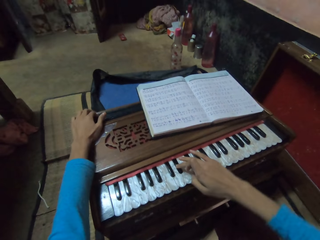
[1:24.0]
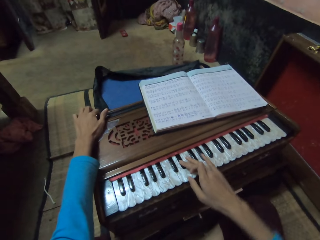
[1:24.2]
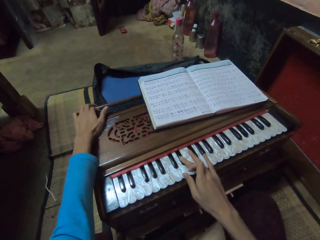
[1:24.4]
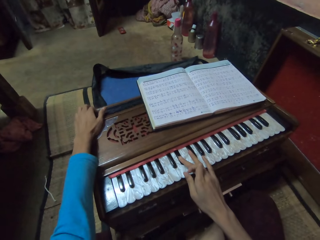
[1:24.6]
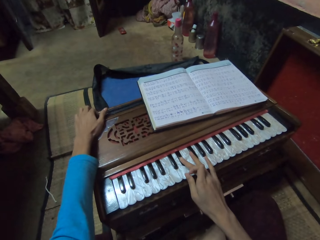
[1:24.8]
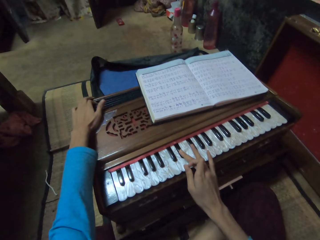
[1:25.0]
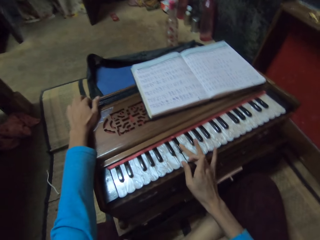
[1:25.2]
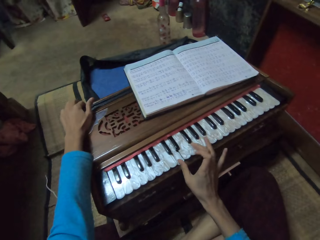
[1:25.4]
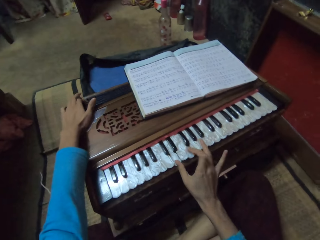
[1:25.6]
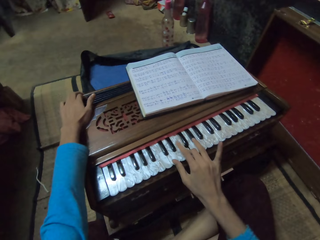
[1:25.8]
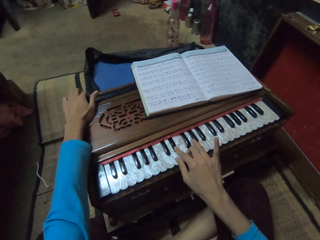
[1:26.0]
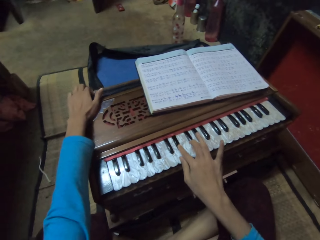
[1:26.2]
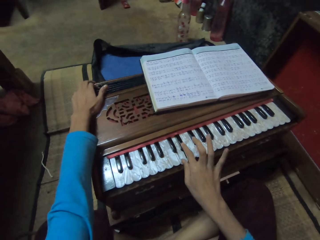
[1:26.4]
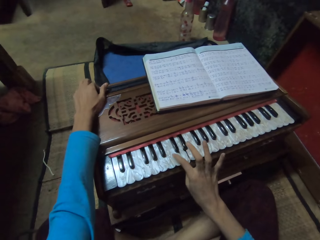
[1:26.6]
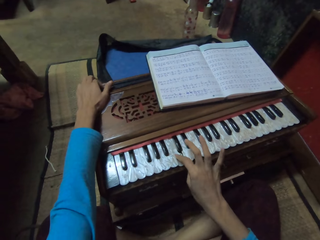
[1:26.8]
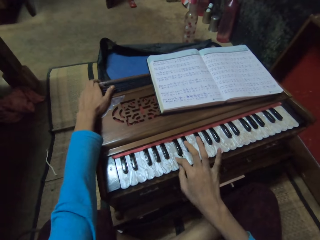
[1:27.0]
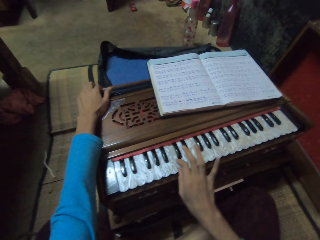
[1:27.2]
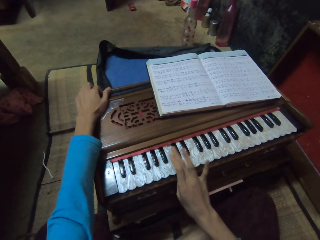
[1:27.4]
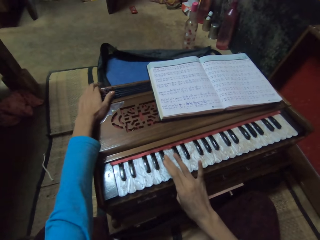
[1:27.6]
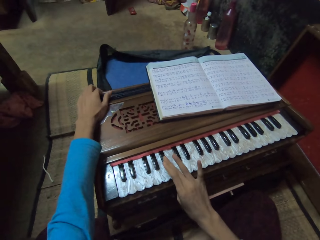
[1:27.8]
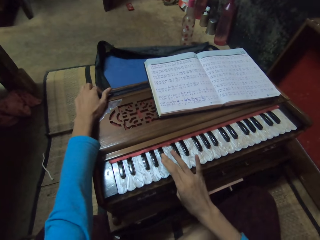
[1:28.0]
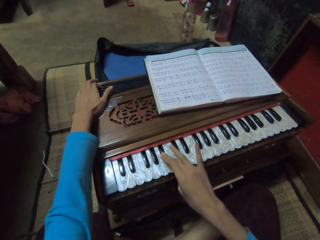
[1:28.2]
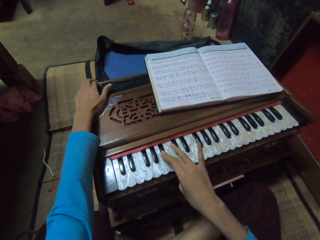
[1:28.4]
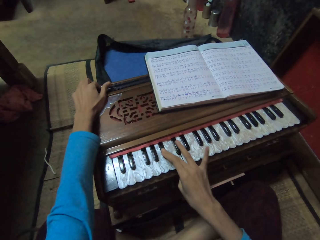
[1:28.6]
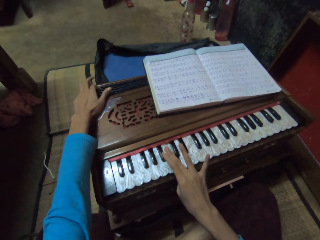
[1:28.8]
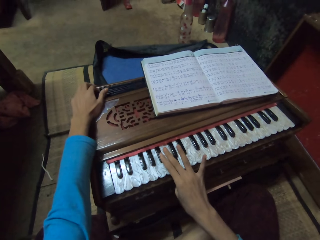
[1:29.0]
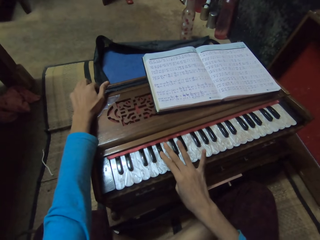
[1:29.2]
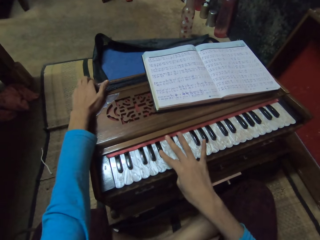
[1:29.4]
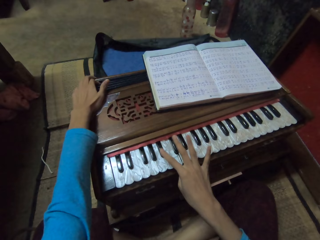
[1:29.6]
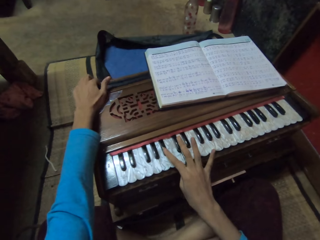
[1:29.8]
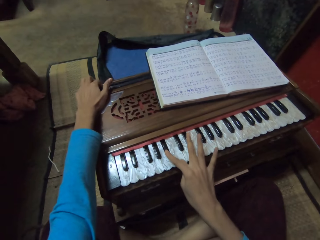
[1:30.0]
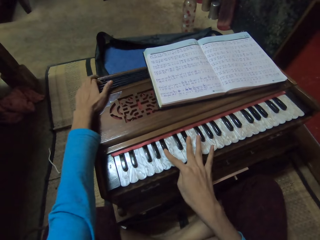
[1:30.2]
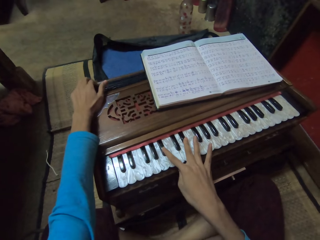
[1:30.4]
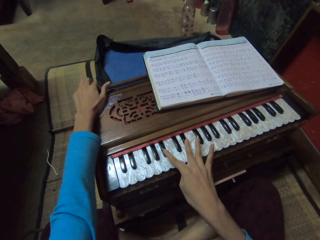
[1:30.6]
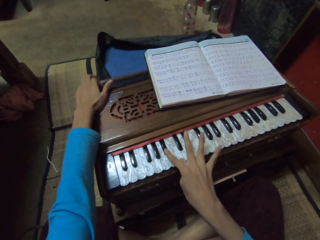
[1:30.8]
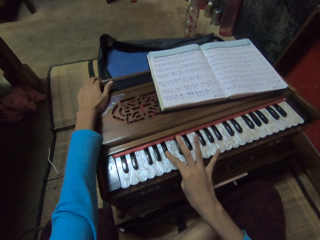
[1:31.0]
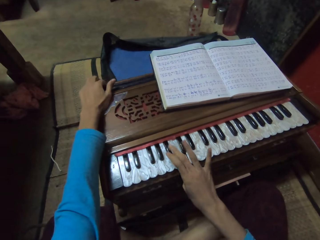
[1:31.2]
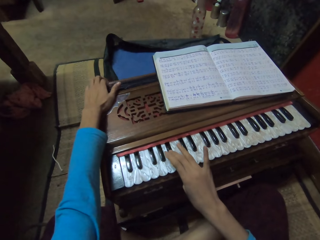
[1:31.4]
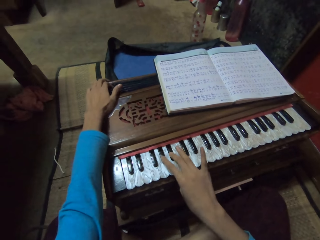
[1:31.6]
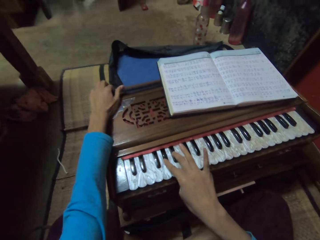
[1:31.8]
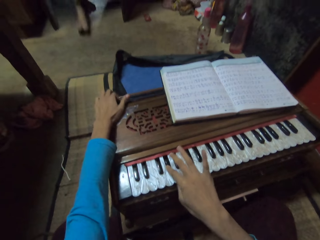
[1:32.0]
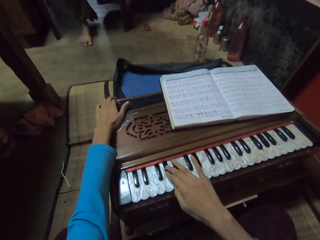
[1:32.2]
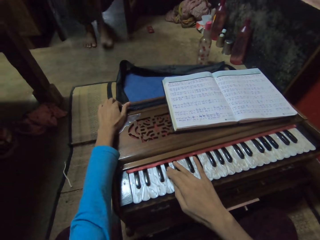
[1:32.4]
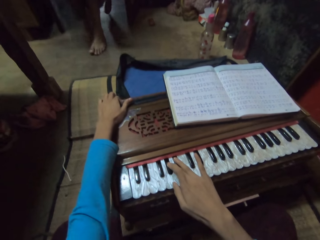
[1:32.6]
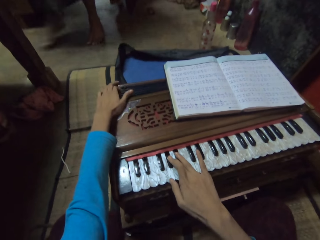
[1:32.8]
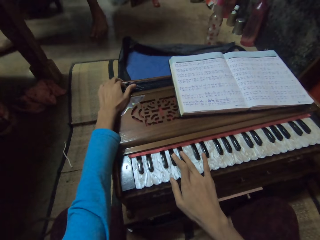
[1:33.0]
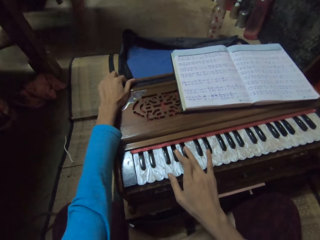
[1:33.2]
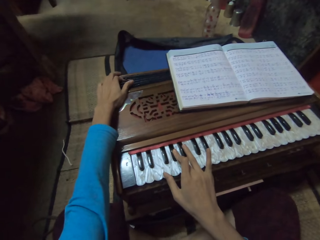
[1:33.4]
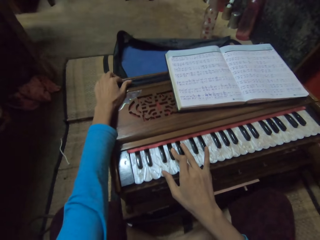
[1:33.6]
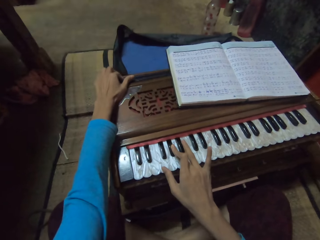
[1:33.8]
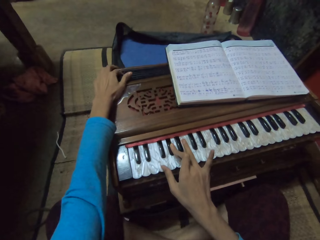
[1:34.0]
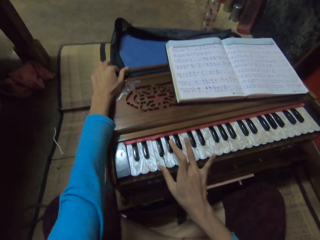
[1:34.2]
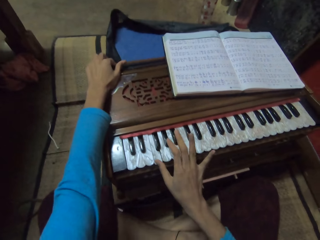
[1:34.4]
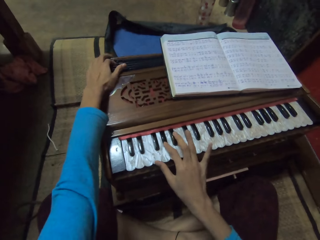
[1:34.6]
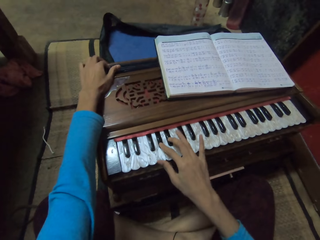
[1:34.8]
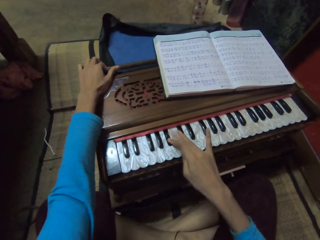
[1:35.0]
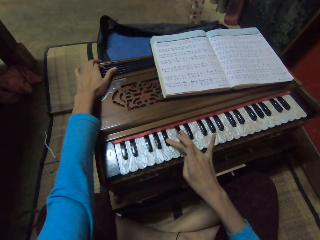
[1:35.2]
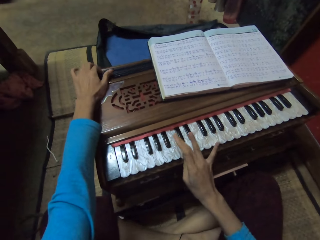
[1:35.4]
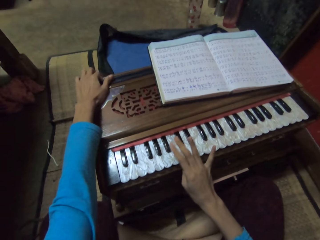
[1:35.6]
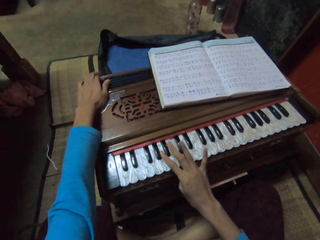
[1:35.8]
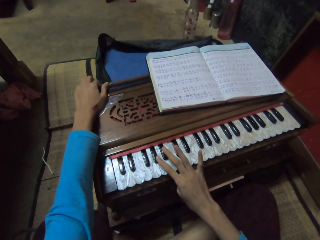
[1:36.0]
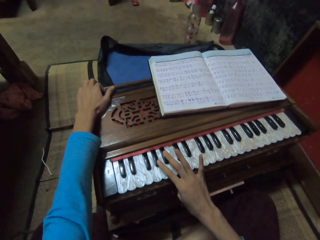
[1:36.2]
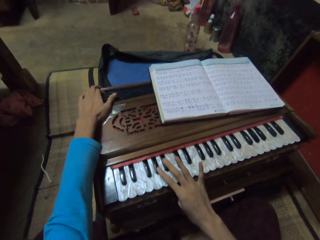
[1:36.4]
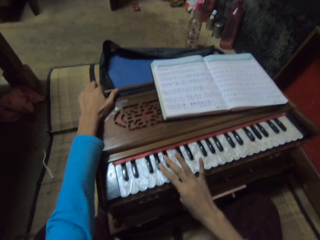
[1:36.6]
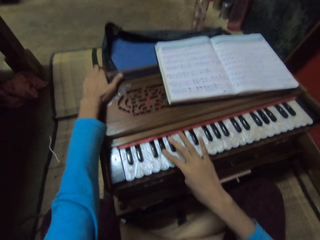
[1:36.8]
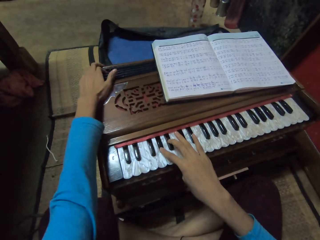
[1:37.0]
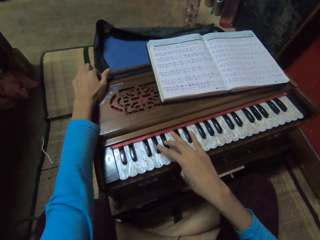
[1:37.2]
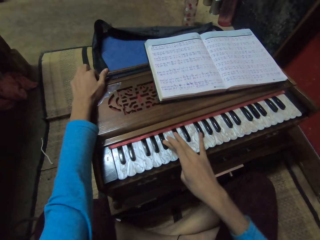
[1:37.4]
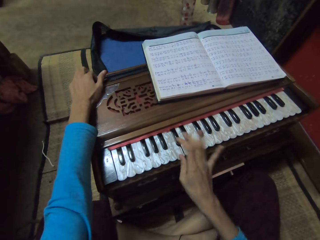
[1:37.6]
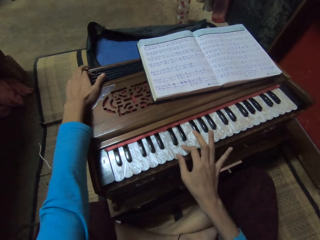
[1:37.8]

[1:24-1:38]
The camera wearer plays the musical organ with both hands. They sing a song. A lady walks inside the room. The camera wearer sings and plays the piano.

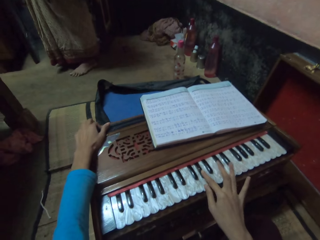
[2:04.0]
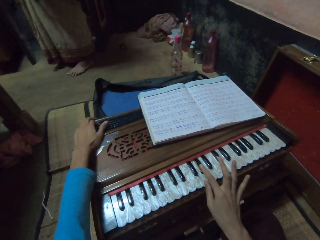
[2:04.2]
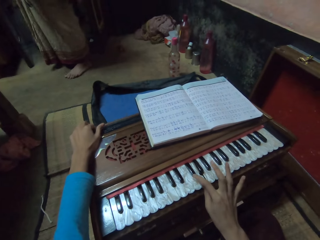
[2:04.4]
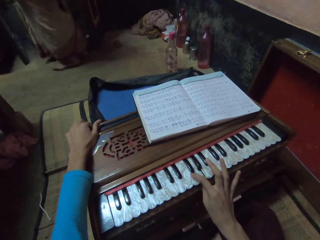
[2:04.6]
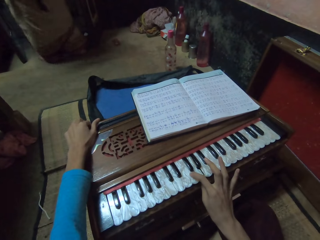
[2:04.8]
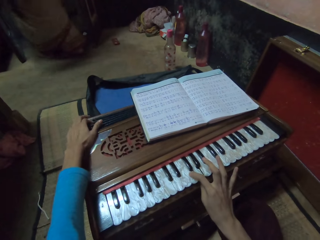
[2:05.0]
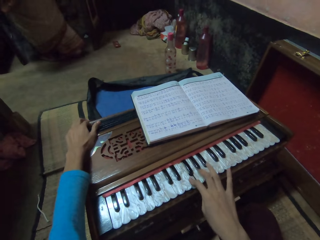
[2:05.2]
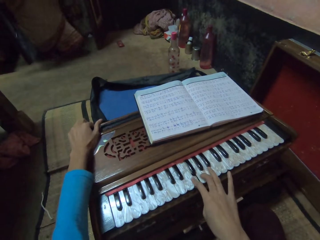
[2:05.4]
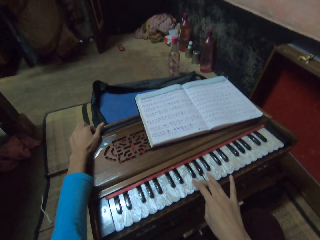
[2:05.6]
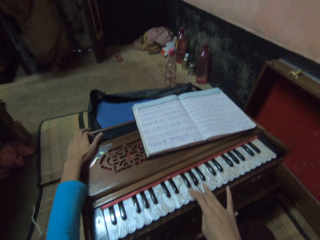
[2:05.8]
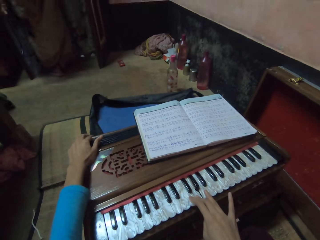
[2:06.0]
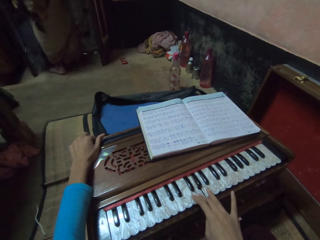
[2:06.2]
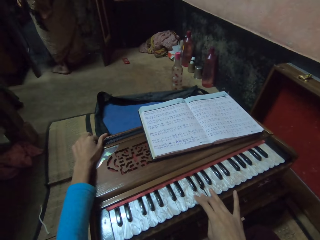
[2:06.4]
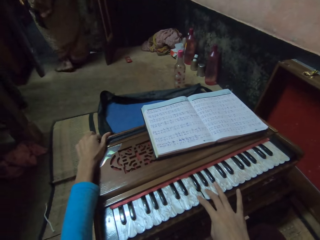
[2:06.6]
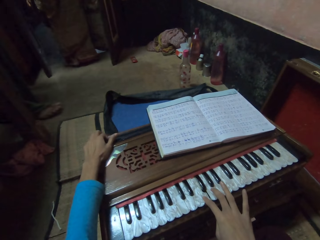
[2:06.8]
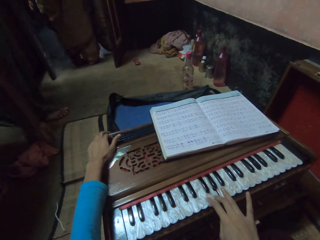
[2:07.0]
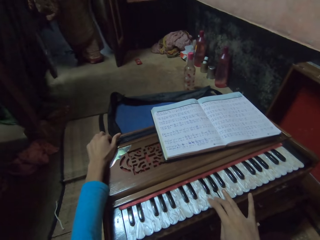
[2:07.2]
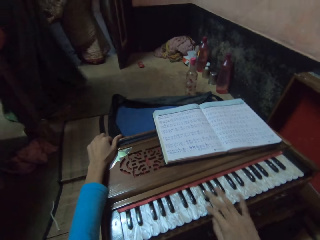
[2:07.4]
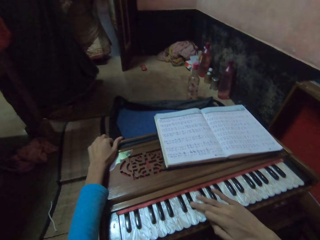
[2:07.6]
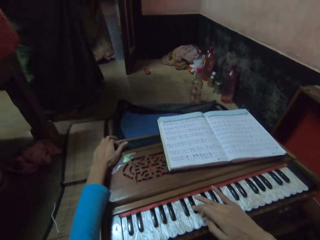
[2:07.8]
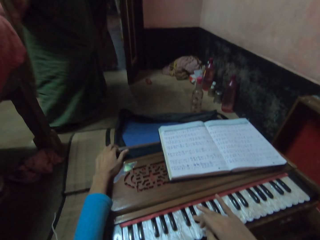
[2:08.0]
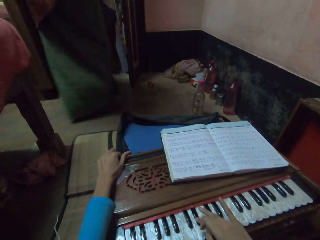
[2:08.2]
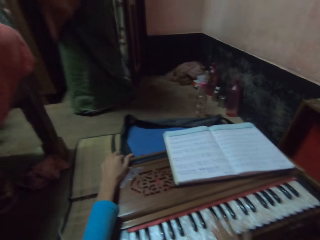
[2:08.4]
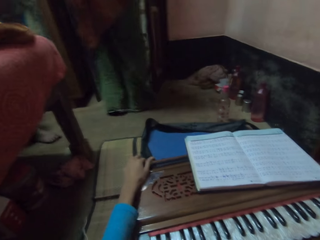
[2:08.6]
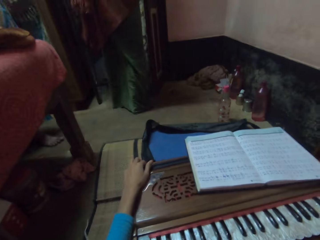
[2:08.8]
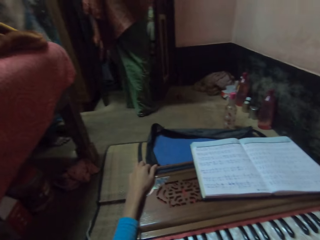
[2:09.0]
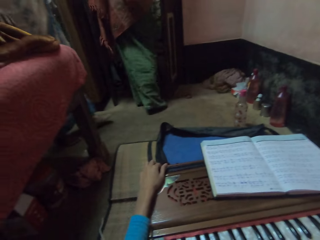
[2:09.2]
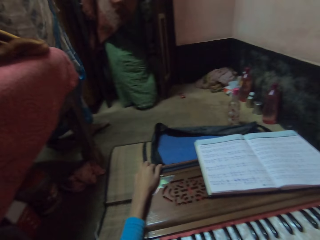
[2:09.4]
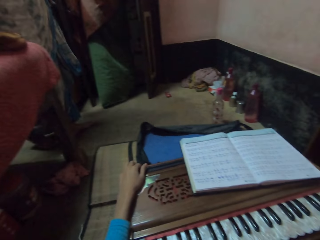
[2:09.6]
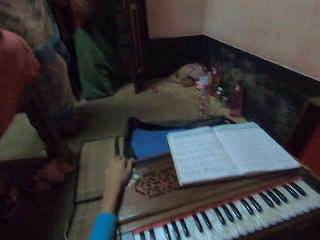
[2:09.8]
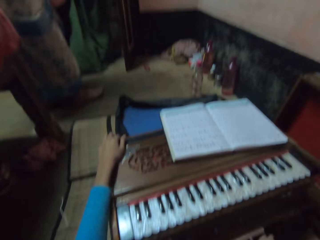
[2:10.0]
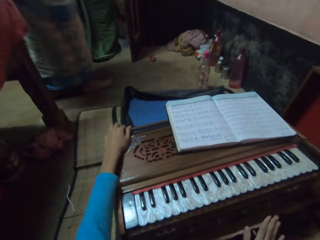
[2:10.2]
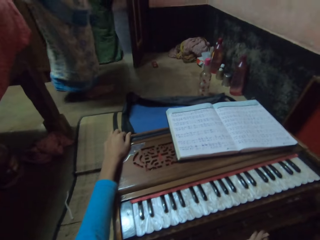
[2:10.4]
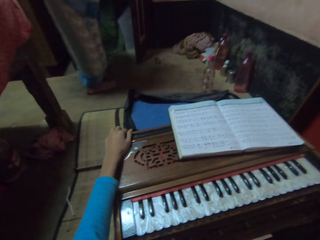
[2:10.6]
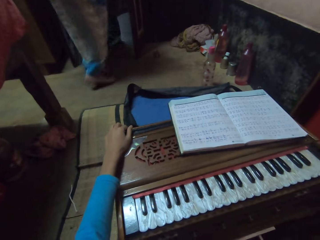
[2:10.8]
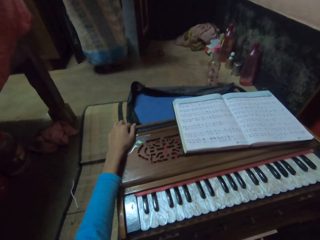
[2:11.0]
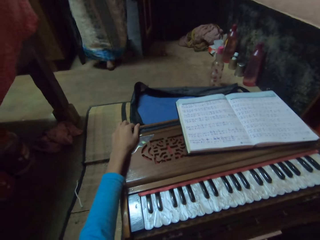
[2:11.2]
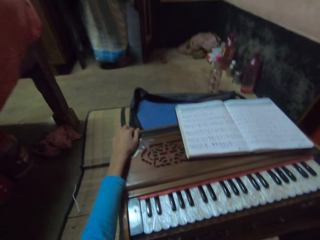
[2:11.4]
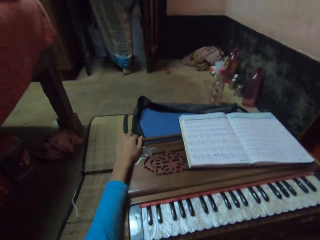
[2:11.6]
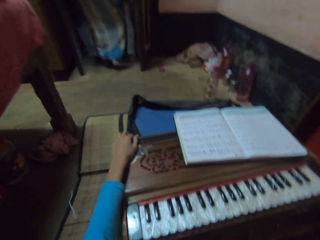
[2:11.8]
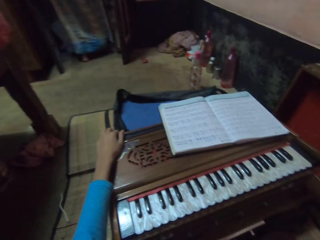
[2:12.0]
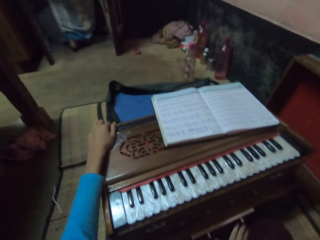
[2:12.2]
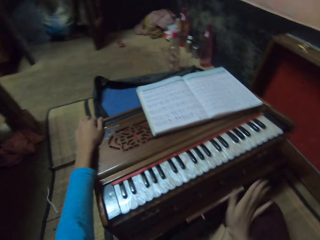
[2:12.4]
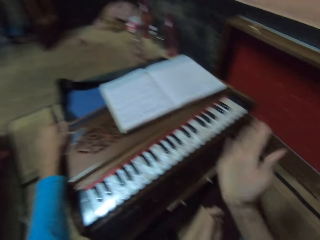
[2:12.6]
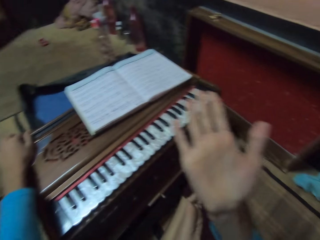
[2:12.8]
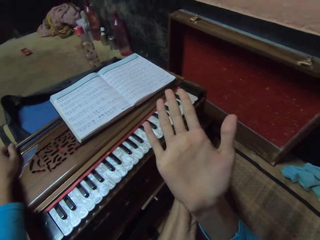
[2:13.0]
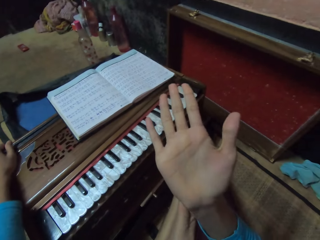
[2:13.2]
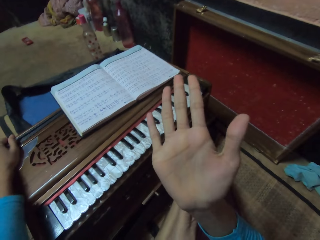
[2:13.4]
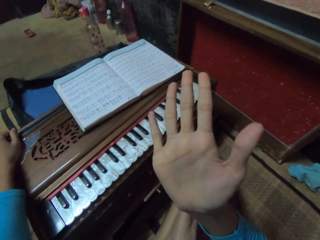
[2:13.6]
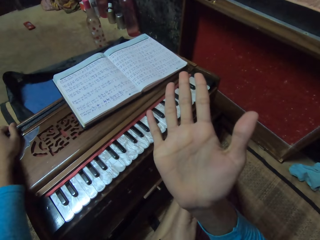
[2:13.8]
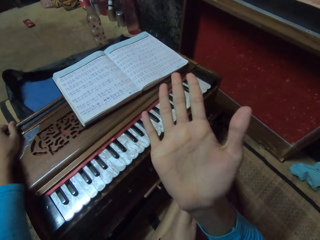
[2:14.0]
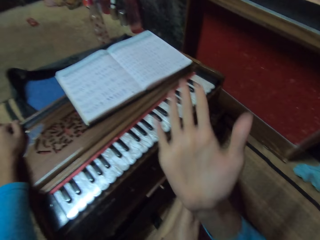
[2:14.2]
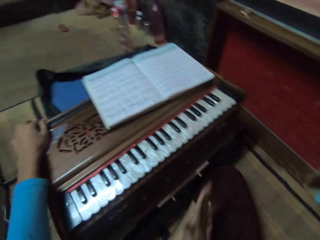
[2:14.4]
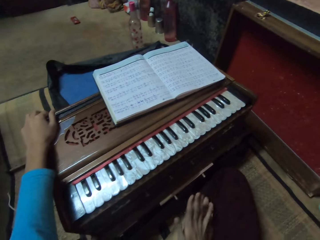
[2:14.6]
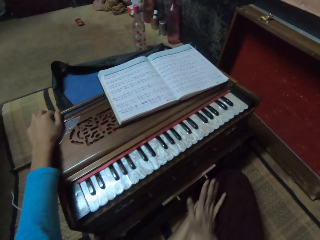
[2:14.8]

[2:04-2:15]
A lady walks out of the room. The camera wearer sings and plays the piano. Another lady walks out of the room. The camera wearer lifts her hand from the piano keys. She talks. A third lady walks out behind the first lady. The camera wearer interacts with another lady. The lady walks out of the room. The camera wearer stares at her arm and palm. She raises her right hand.
